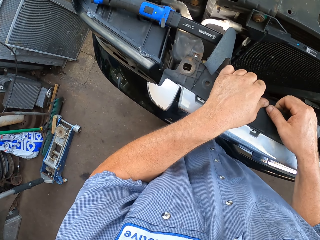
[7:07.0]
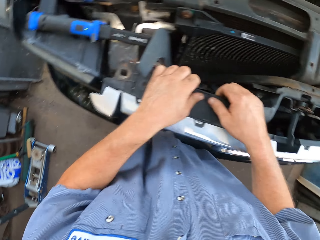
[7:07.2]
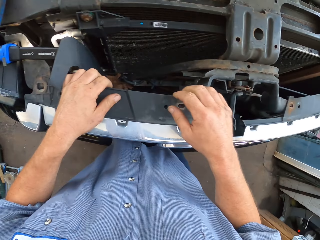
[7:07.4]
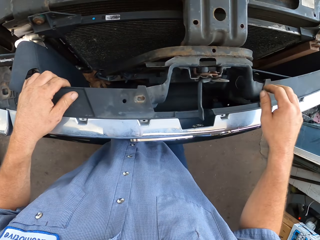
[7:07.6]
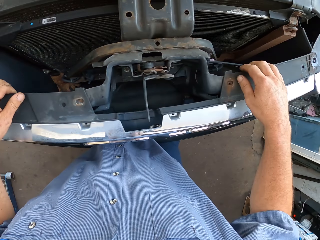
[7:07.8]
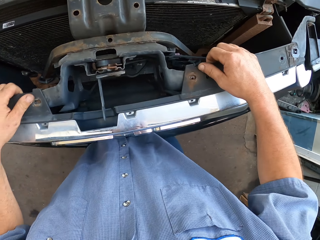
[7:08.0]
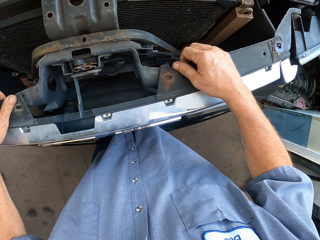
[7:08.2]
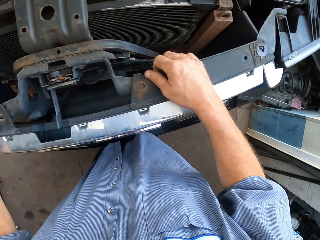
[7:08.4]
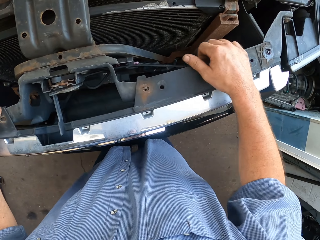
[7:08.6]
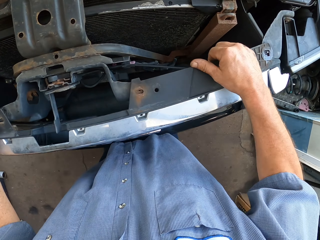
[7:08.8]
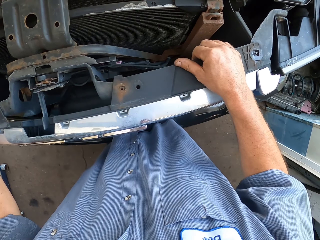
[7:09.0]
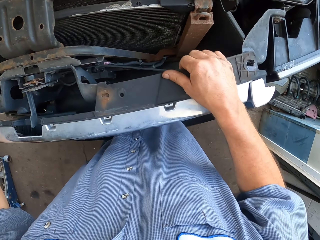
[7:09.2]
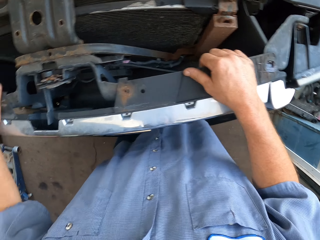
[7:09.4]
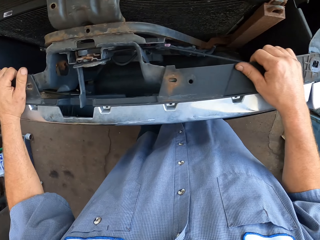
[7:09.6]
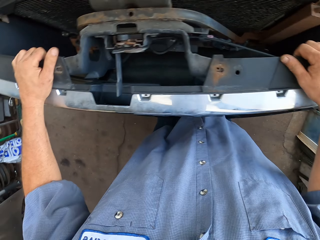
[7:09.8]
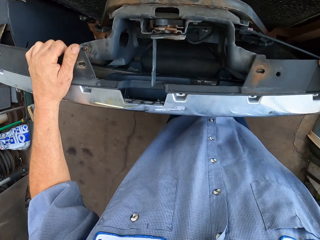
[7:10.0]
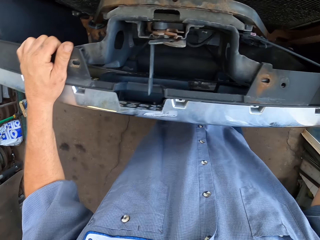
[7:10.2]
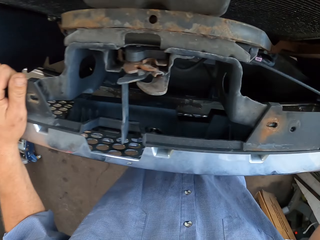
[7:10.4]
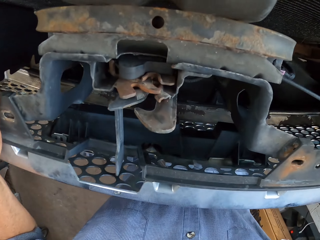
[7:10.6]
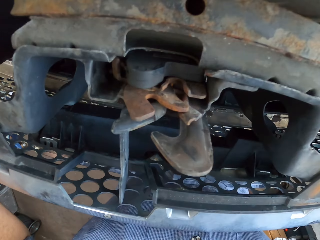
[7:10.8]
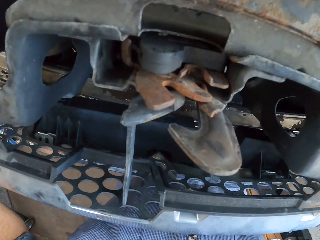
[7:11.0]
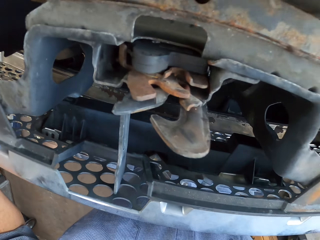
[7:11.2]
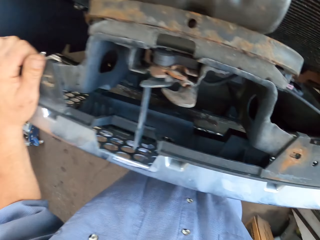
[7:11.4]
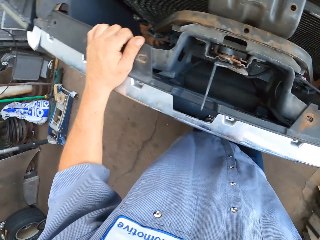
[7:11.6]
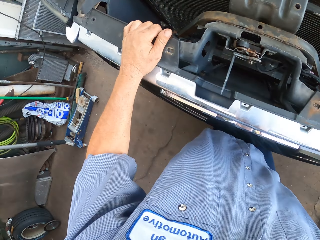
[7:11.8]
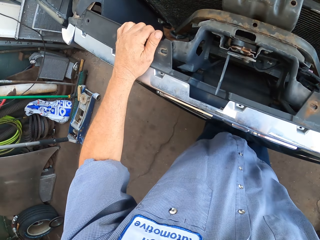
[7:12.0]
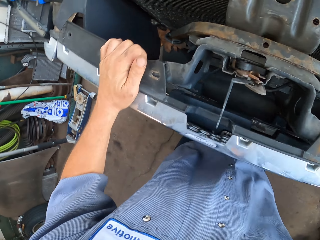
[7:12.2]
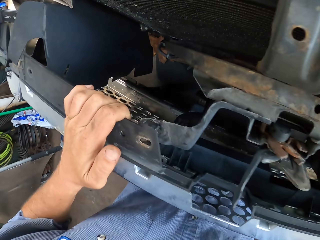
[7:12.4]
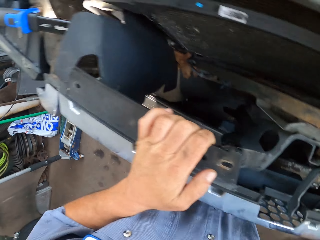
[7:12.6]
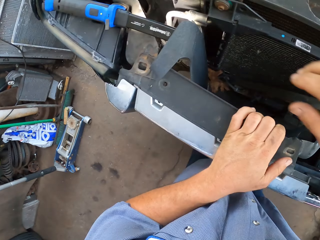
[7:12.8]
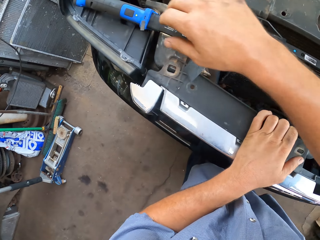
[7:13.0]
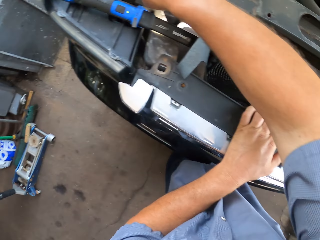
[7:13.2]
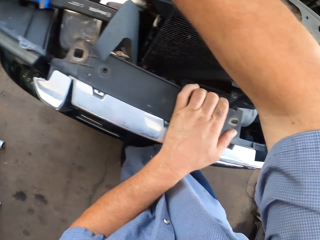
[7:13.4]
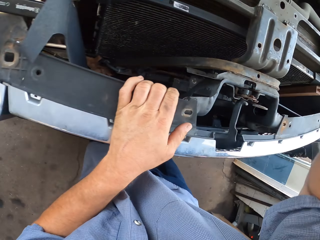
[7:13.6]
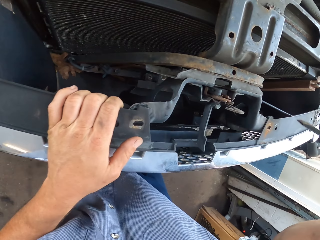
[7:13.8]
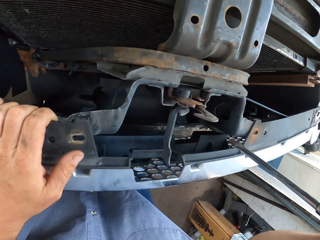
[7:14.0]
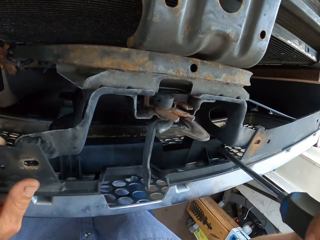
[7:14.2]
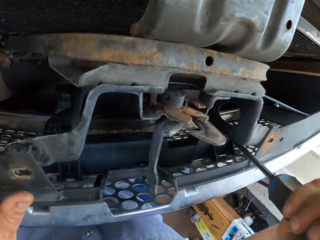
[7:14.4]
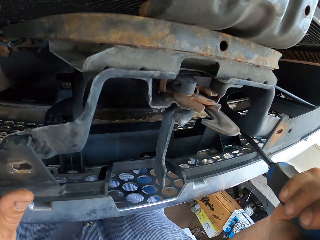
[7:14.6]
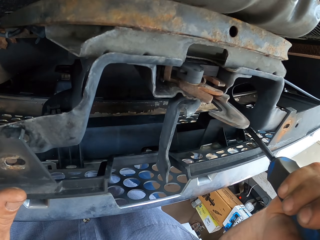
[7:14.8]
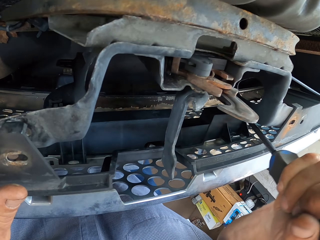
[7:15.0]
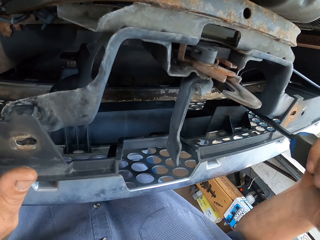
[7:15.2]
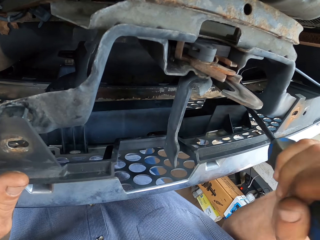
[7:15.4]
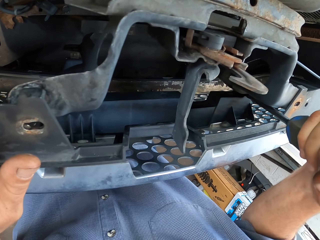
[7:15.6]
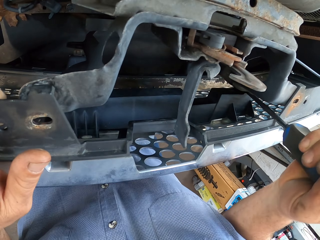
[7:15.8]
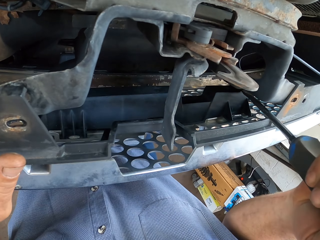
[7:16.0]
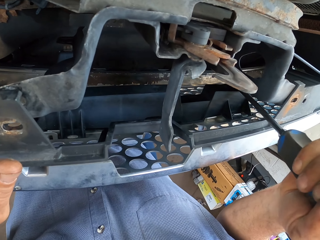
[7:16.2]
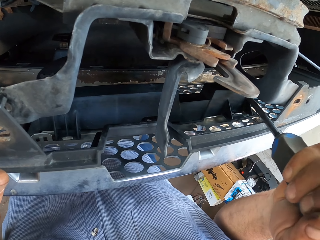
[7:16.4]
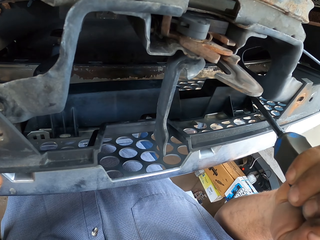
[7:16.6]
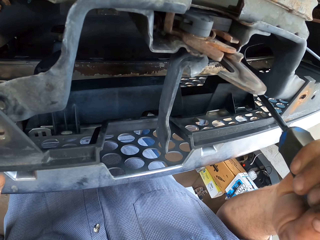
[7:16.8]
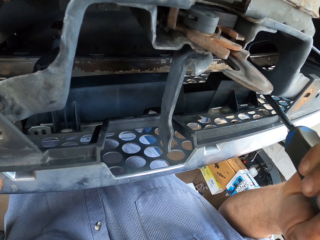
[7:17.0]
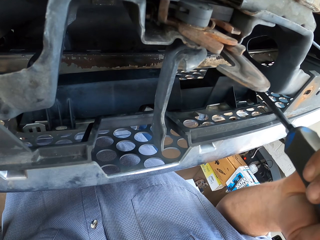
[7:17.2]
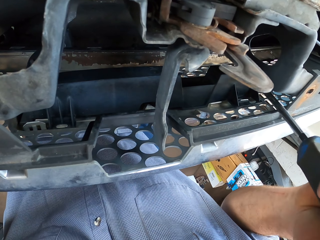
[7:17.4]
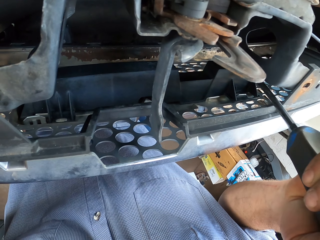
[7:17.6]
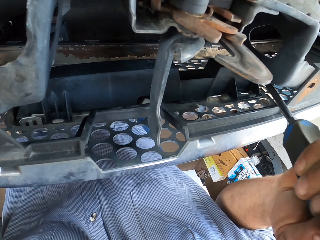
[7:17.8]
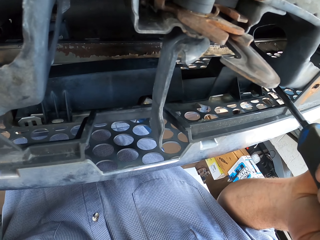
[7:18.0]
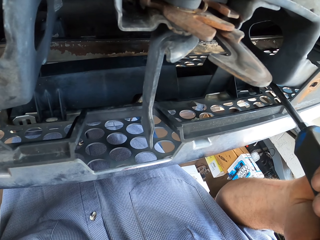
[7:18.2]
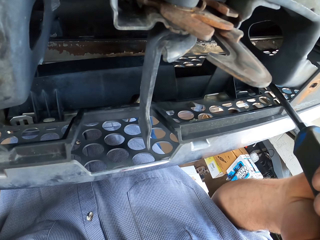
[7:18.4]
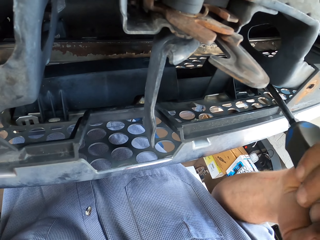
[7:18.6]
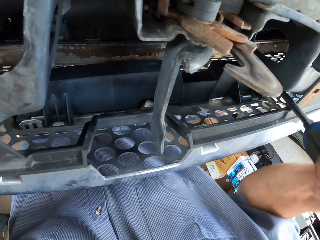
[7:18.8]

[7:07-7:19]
The camera wearer pulls a grill. They lift up their hand and look around. They pick up a screwdriver. They put the screw inside the grills. They unscrew a nut.

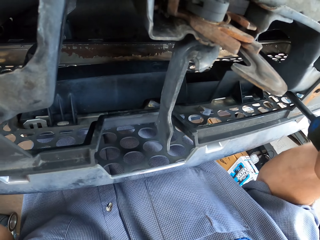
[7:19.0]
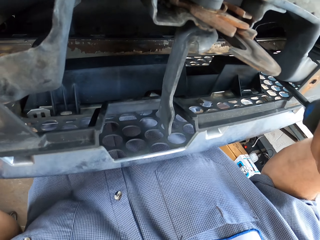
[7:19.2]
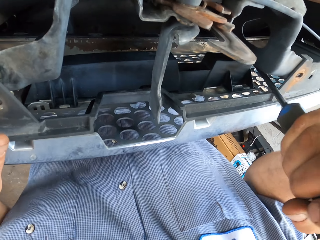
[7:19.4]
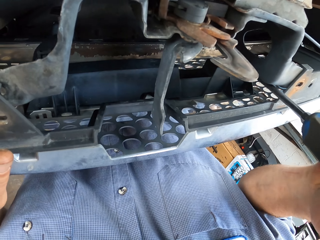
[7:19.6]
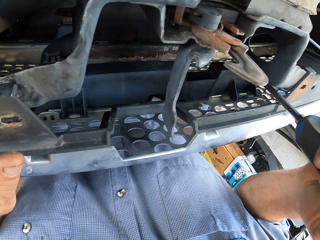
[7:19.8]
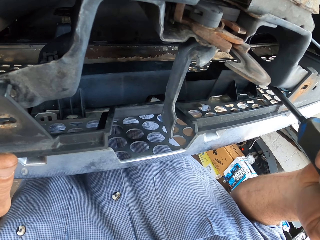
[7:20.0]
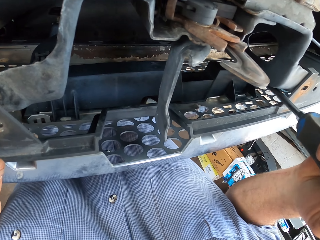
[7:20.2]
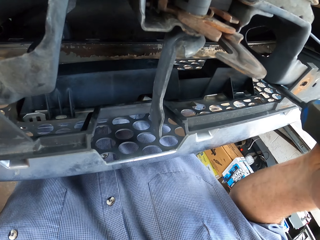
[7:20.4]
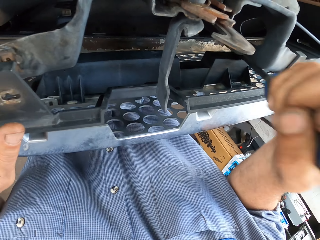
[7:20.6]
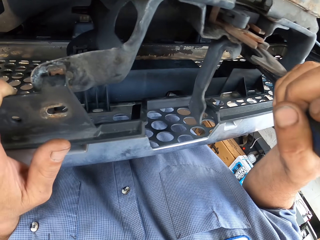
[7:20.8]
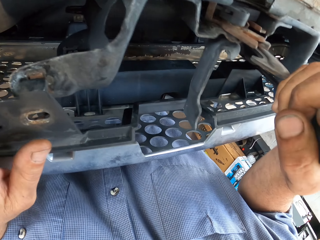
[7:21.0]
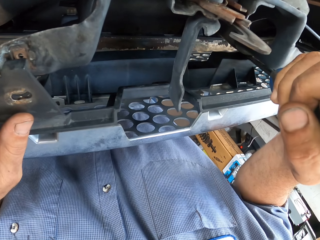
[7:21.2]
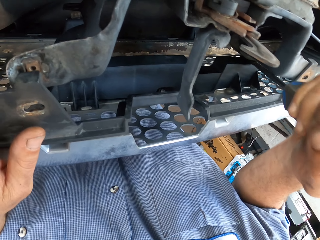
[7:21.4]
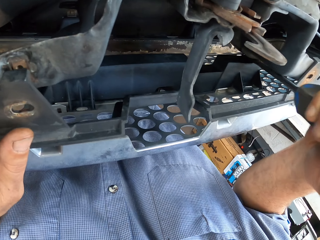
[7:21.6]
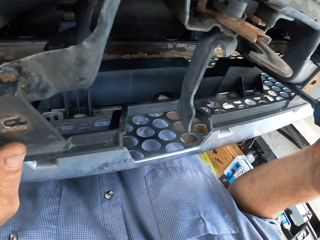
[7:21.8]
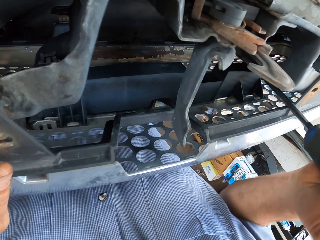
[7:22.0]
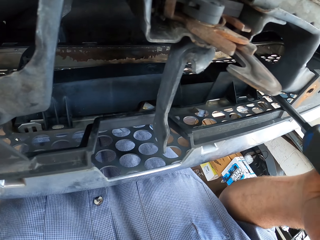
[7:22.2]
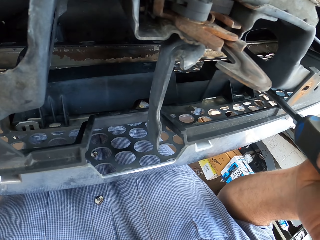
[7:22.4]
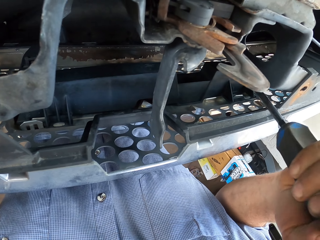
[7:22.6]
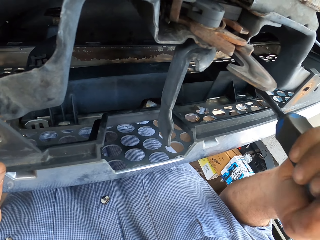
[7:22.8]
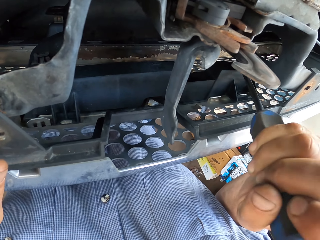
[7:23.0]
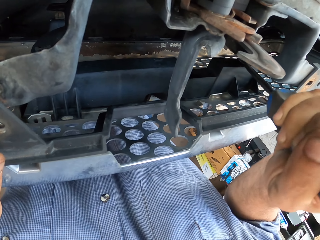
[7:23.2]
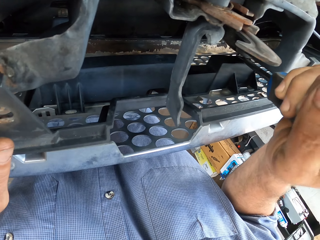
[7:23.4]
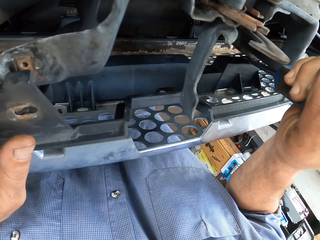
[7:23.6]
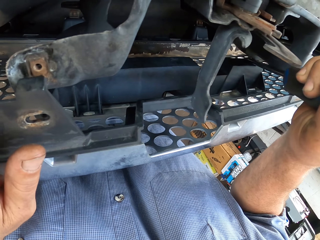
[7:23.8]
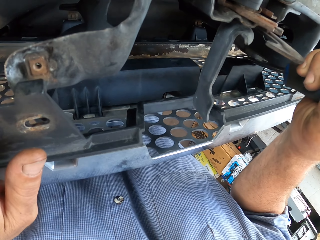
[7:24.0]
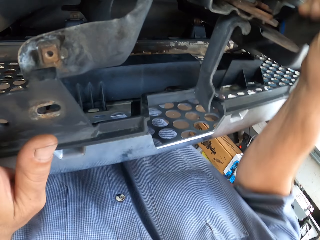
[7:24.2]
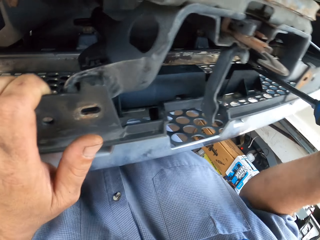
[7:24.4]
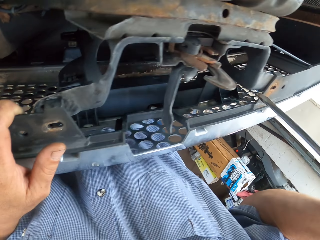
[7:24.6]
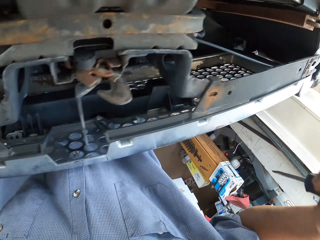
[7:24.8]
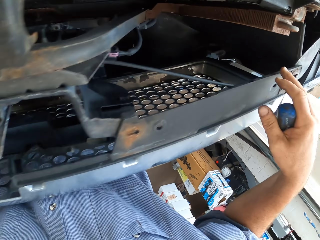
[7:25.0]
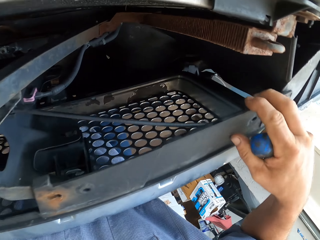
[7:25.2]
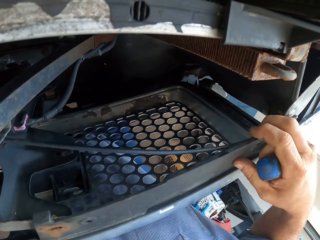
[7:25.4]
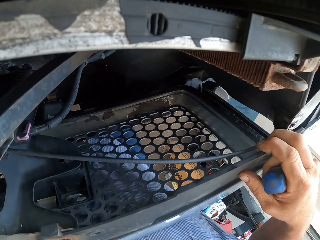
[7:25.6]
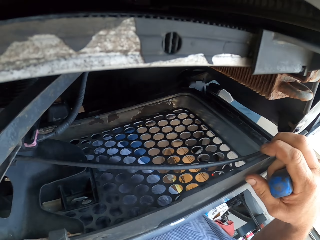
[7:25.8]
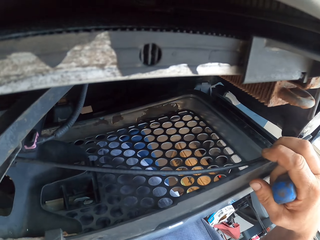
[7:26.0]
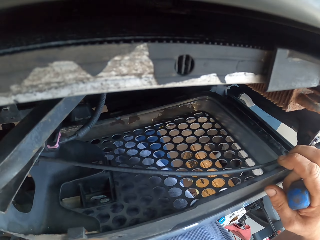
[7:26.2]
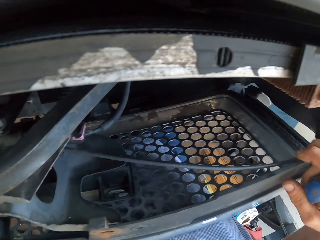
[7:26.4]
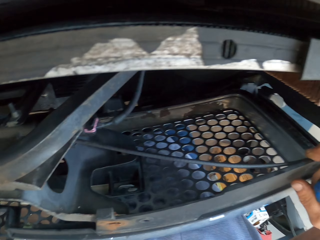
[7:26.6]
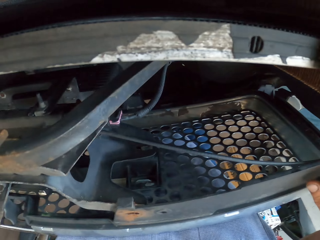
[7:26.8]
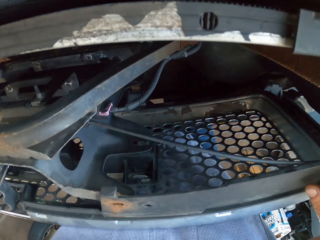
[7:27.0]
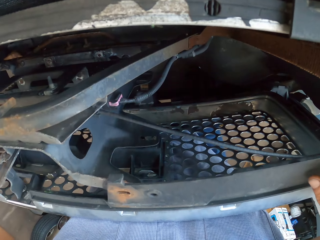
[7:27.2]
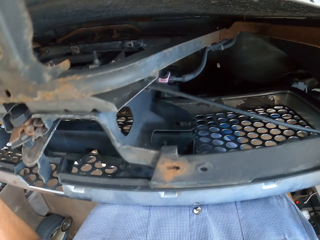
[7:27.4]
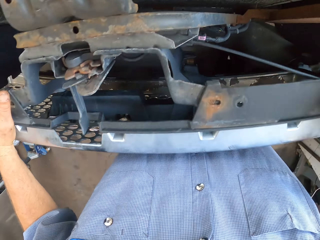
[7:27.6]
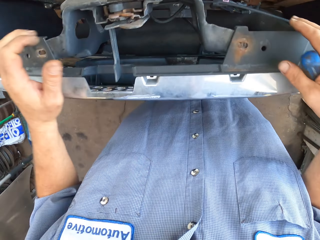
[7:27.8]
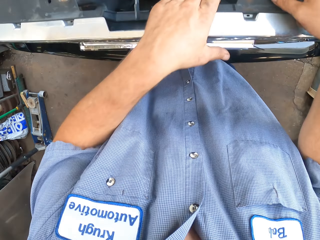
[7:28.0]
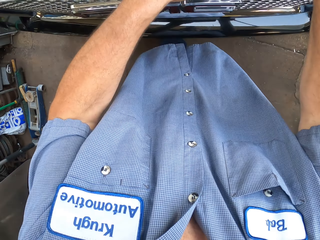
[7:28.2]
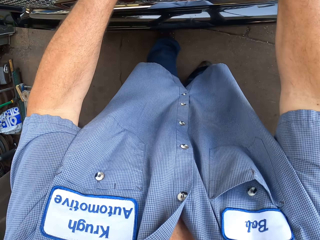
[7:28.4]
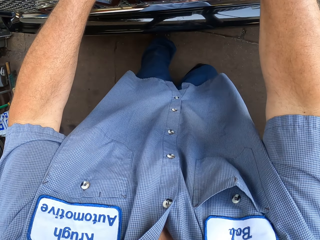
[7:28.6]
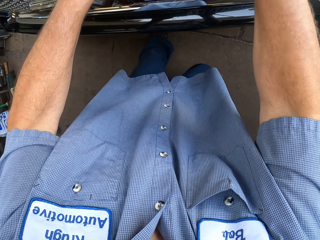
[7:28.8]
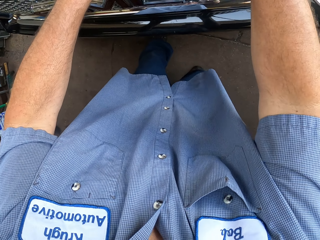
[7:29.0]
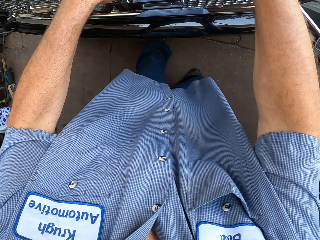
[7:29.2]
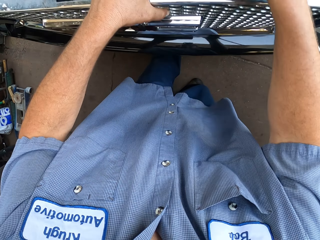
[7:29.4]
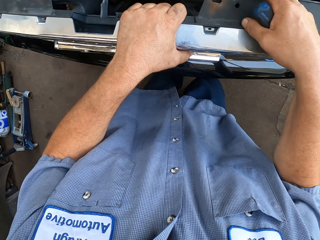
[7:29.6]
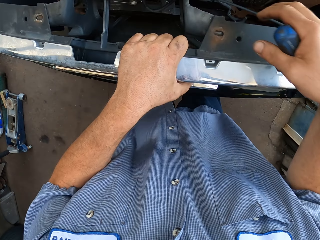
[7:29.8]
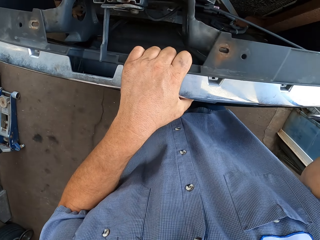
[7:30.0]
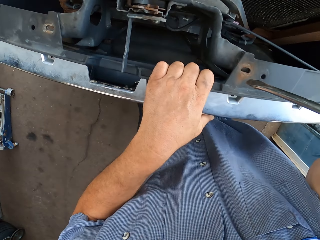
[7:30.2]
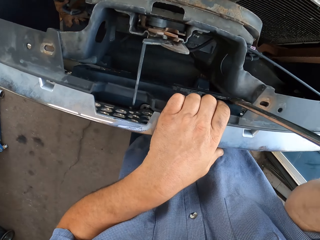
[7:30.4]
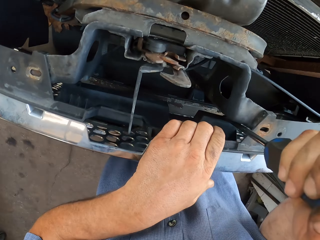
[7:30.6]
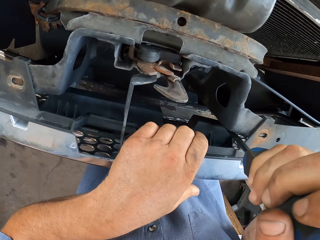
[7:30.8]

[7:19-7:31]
The camera wearer moves the screwdriver around. They lift the screwdriver up. They pull the metal. They look around. They pull out the metal.
